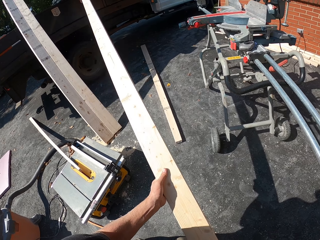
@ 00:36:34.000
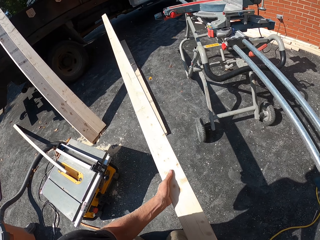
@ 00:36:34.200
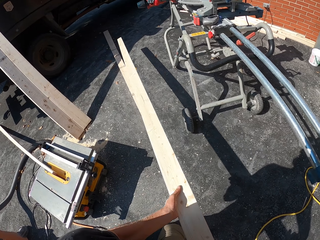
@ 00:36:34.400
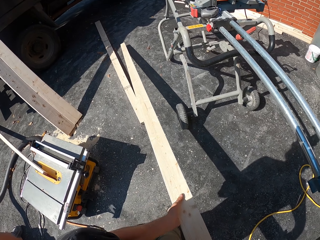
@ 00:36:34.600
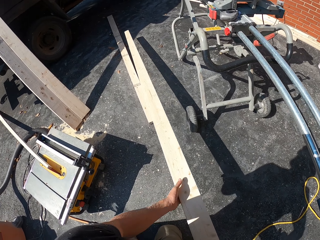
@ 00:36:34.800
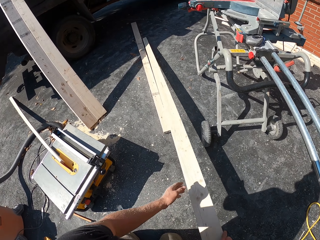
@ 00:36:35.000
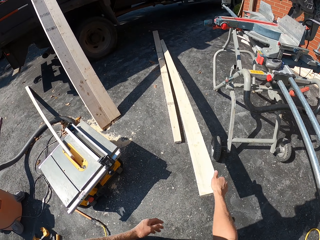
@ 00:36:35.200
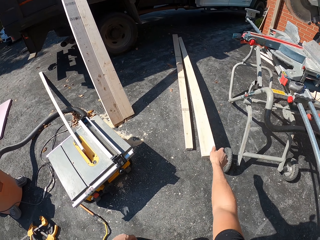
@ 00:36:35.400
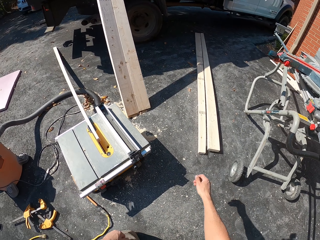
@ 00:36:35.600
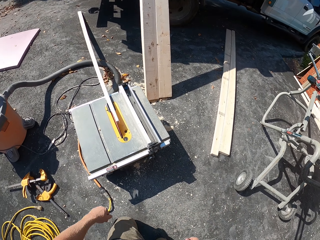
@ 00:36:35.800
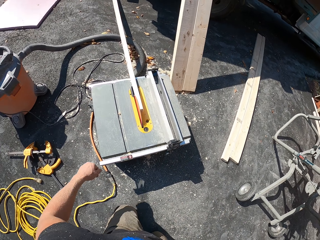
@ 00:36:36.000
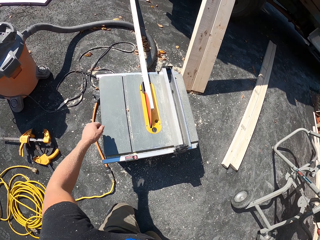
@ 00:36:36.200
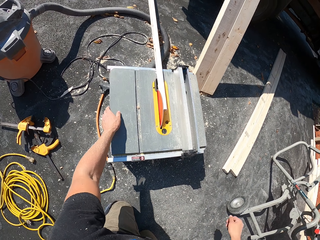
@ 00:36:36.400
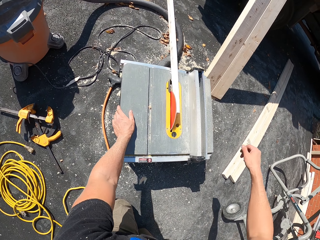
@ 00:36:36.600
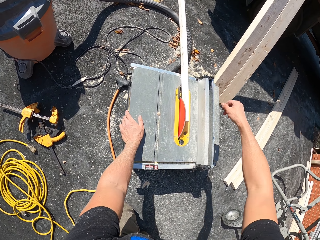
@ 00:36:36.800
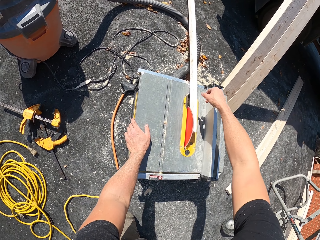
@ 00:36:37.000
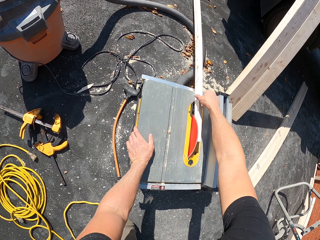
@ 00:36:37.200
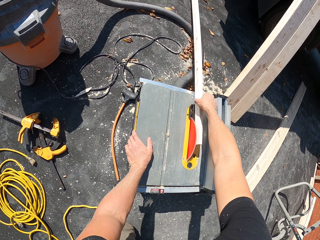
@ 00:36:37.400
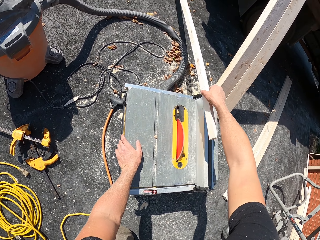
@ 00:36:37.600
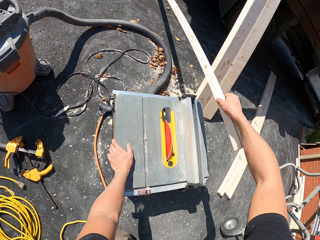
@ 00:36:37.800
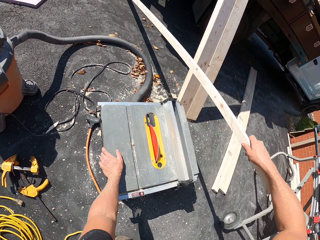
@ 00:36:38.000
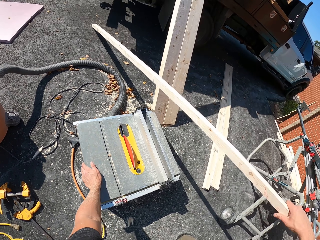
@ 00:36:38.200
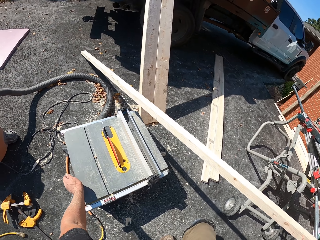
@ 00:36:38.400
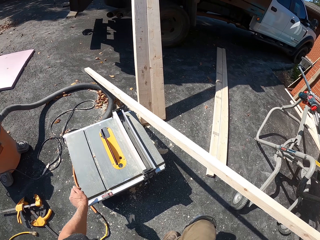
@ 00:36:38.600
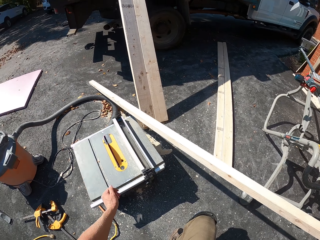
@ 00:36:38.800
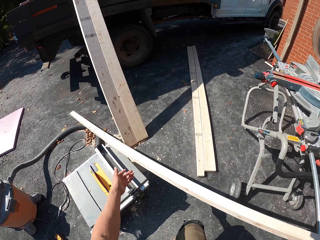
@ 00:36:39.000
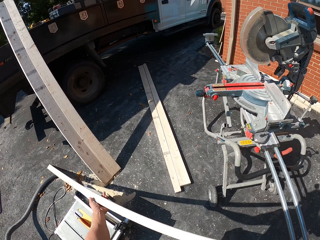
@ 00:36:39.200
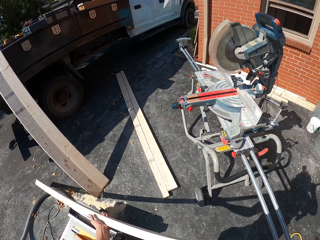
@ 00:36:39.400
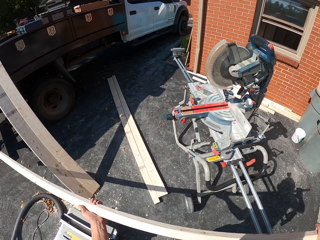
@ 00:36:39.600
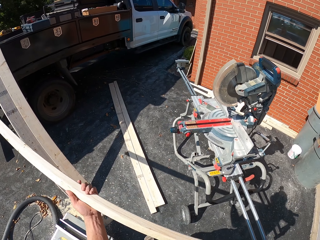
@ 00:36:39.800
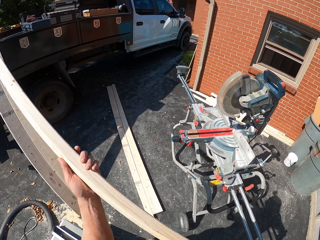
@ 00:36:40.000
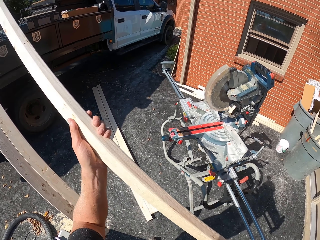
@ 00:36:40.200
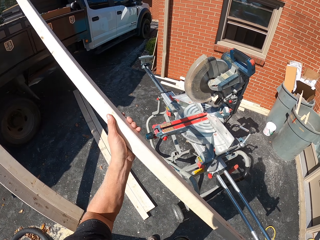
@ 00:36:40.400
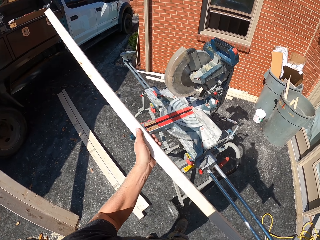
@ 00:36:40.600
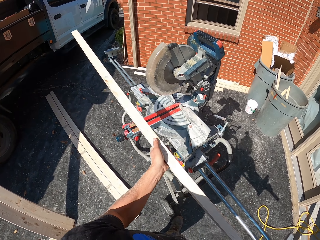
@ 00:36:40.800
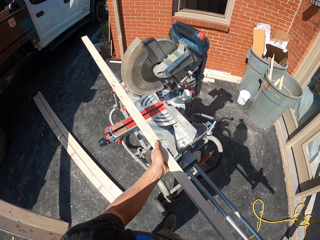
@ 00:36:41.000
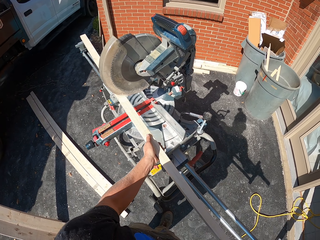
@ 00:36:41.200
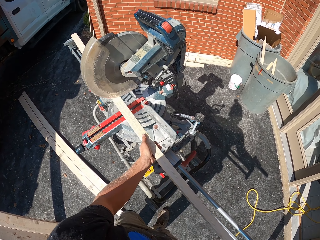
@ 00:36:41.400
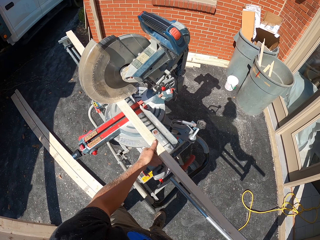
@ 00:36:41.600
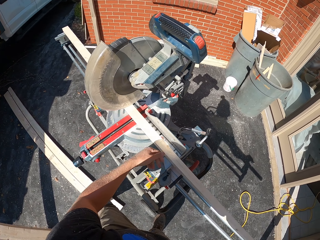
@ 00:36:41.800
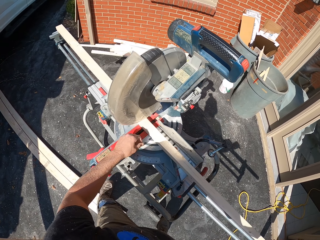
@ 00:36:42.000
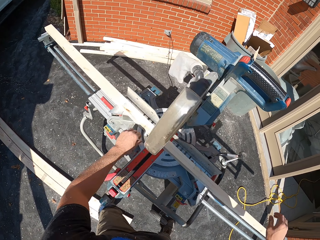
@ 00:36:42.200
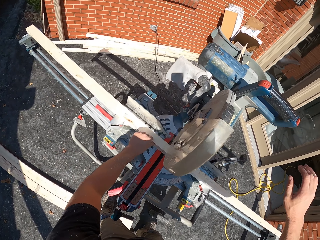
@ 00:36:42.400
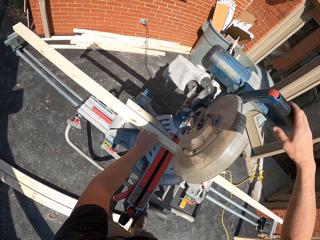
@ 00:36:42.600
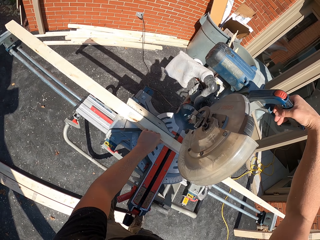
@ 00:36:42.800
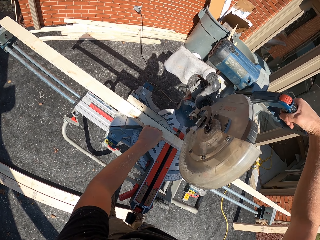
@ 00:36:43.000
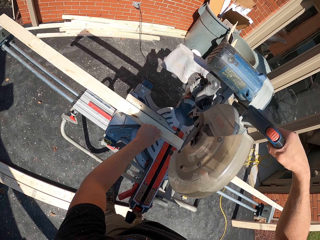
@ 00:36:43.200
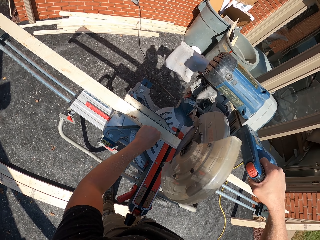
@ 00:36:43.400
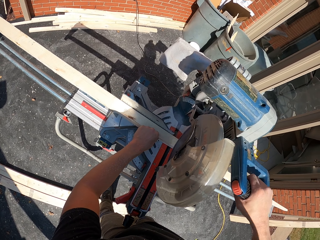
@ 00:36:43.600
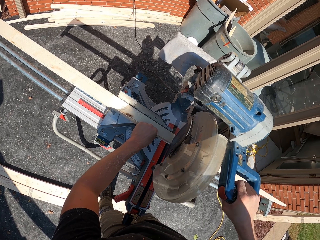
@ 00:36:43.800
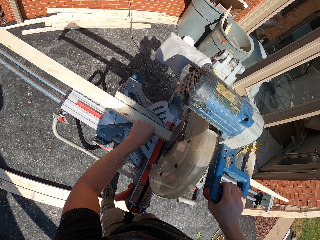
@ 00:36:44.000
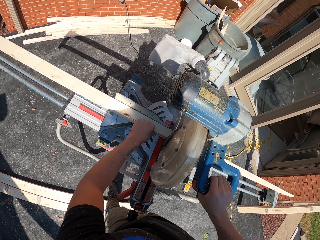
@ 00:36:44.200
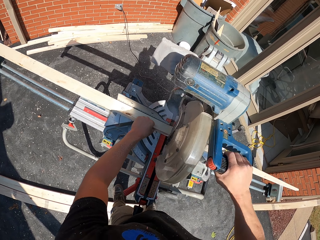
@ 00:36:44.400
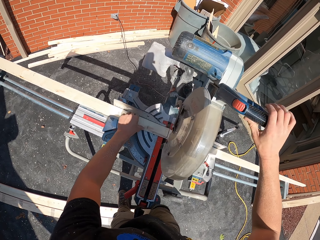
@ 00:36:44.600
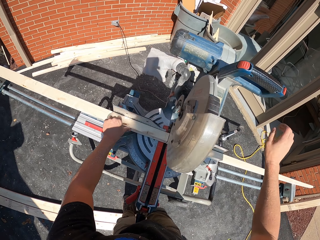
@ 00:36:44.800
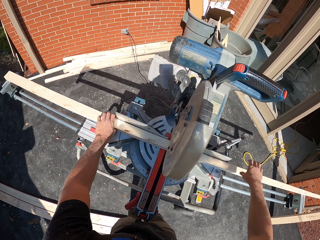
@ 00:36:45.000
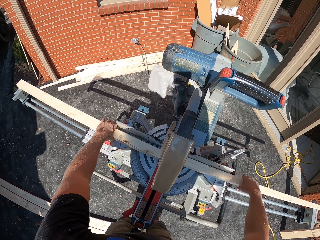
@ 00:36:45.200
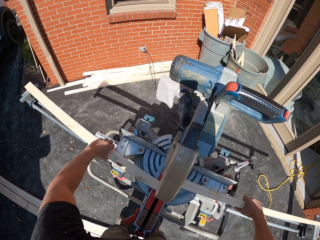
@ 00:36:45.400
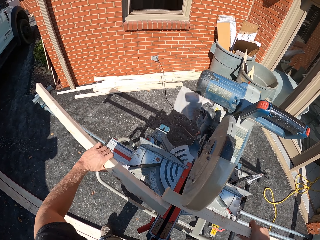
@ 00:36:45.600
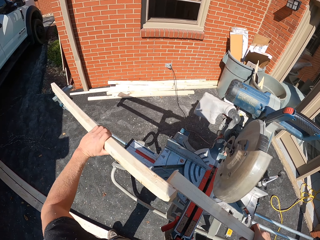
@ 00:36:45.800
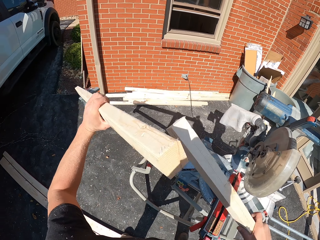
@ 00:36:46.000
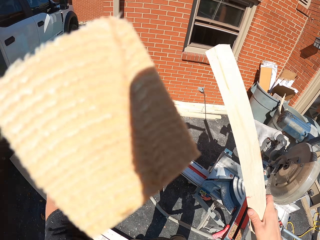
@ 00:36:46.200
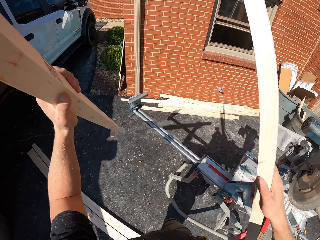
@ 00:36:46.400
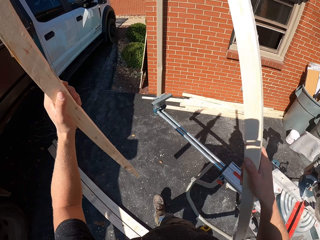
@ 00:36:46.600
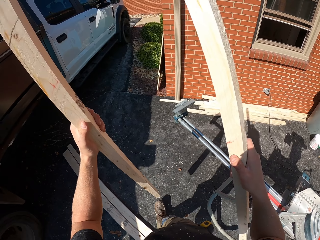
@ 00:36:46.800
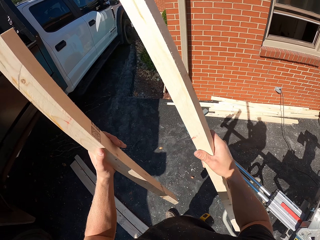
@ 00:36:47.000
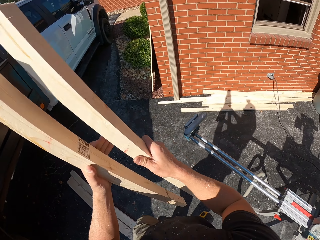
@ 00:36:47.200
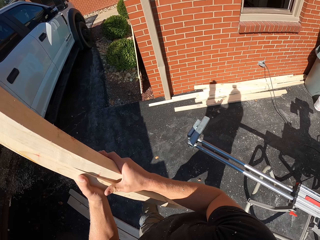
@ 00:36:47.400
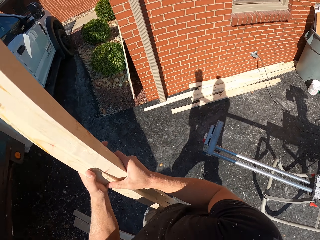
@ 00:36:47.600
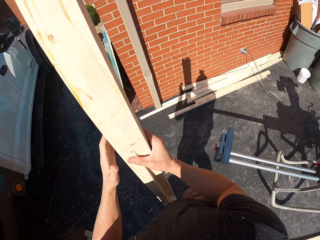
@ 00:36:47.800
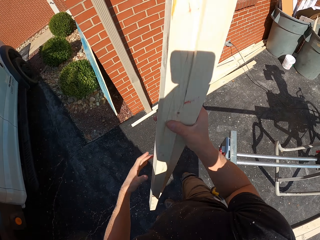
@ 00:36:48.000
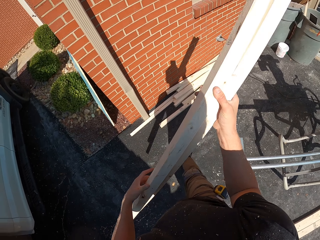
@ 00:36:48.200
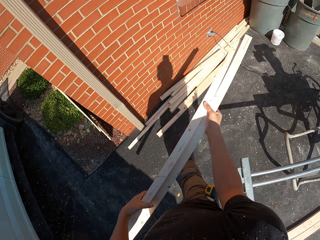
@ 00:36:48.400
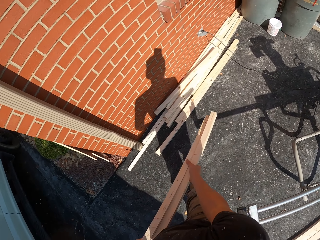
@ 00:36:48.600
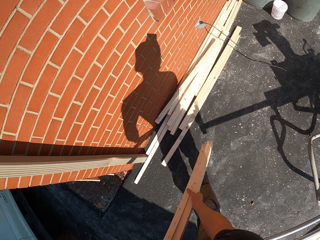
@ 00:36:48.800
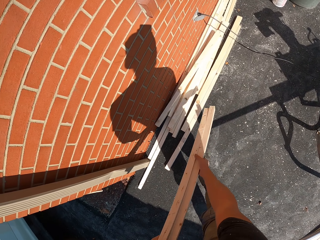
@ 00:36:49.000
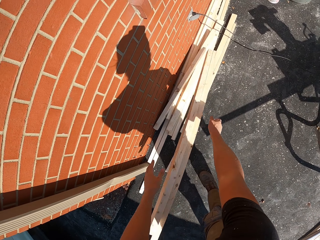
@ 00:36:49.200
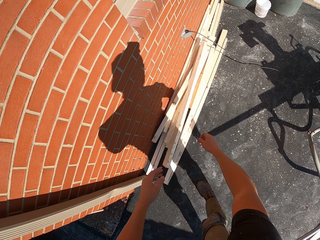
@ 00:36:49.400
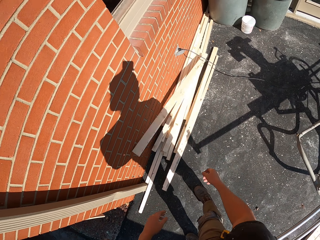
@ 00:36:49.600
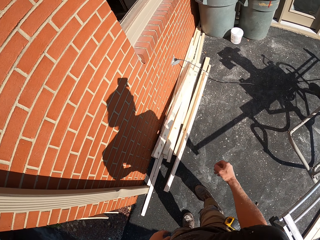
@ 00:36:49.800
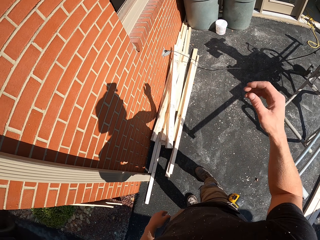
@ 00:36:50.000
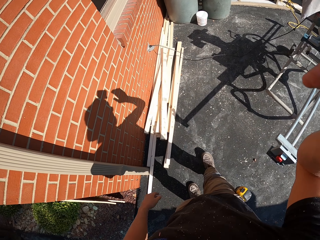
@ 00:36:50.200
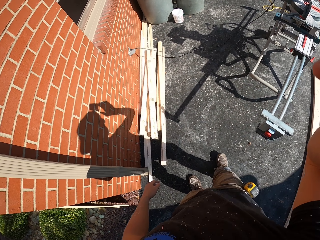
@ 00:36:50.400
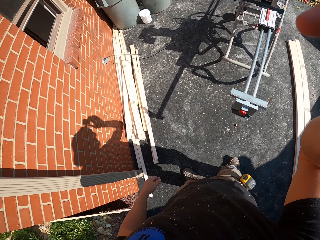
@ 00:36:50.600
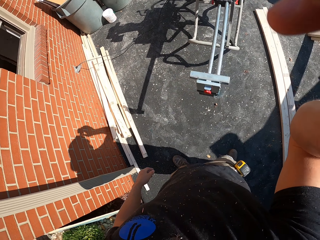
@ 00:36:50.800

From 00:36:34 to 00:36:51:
The camera wearer cuts the wood with the table cutter machine. He puts a timber on the ground. He holds a table saw wood cutting machine with the left hand. He picks up the timber from the table saw wood cutting machine in his right hand. He holds the timber with the left hand. He puts the timber in a cutting machine. He cuts the wood across with the cutter machine. He picks up pieces of the timber, lifts the pieces of timber up, and puts the pieces of timber together. He throws the wood on the ground. He puts the pieces of the timber on the ground. He lifts up the right hand.
